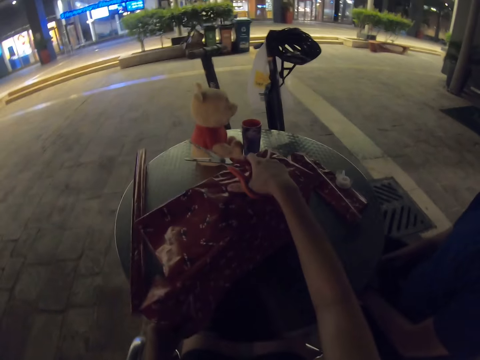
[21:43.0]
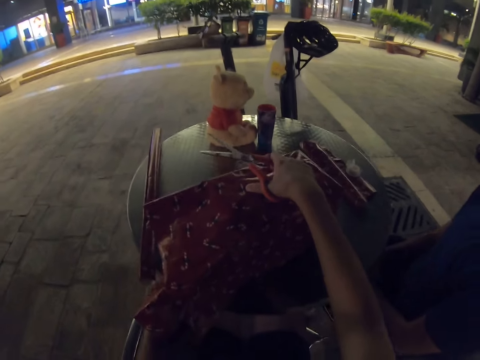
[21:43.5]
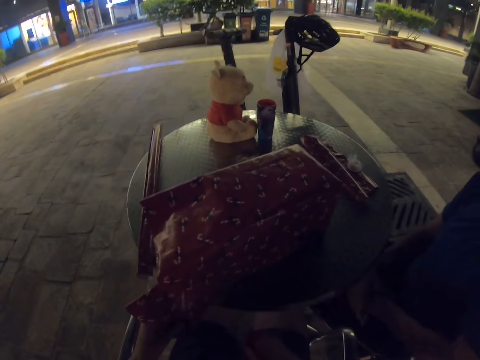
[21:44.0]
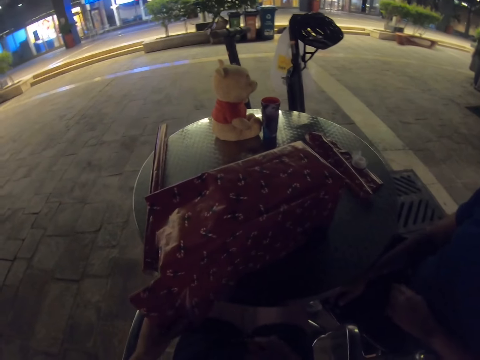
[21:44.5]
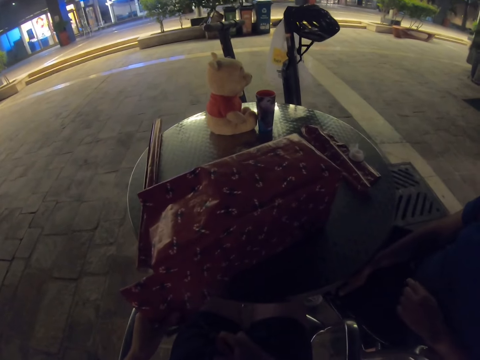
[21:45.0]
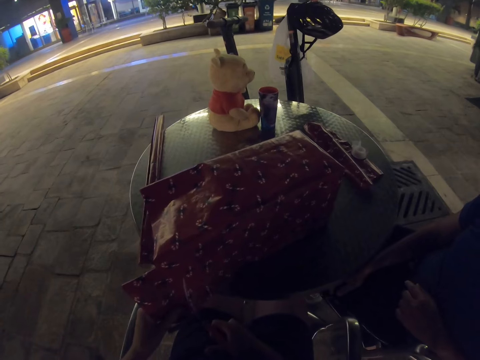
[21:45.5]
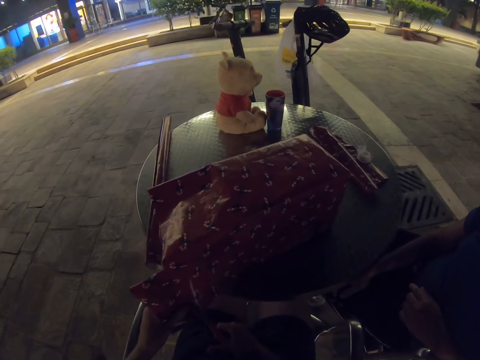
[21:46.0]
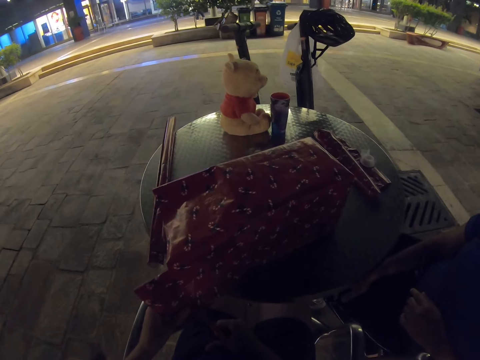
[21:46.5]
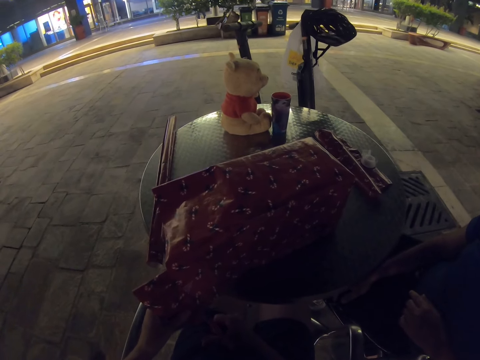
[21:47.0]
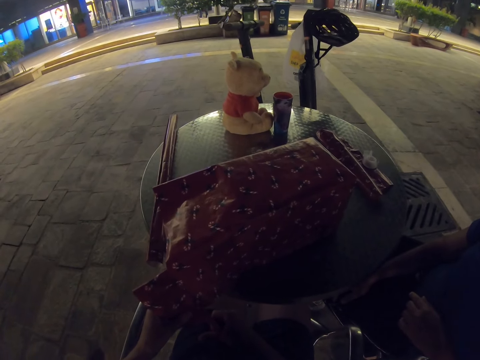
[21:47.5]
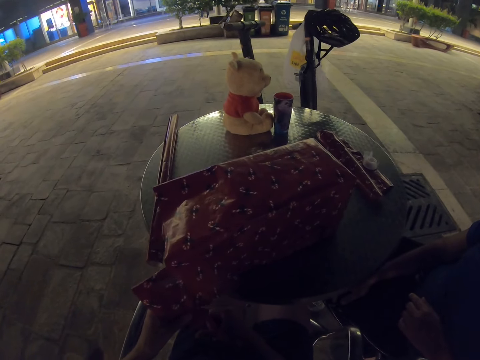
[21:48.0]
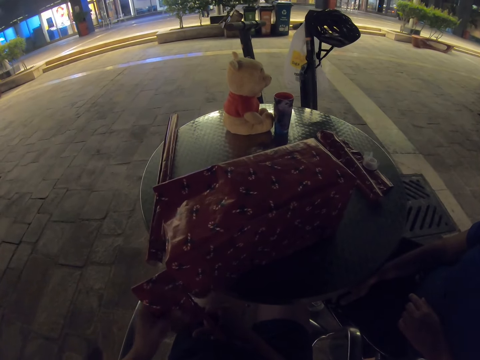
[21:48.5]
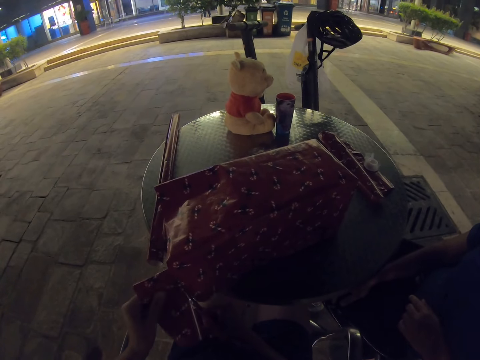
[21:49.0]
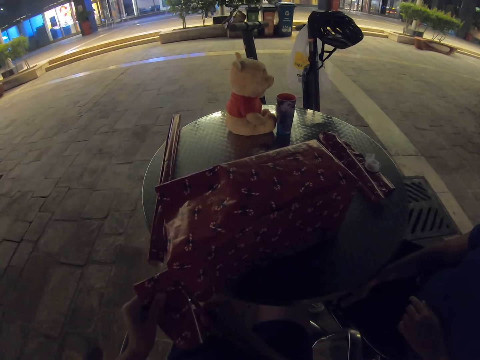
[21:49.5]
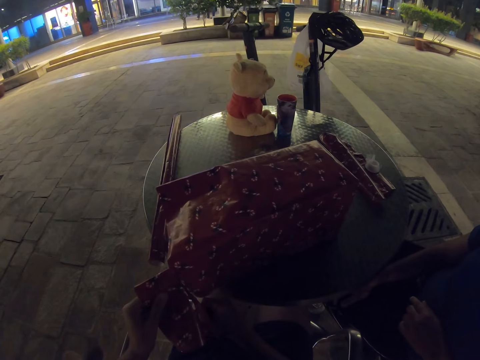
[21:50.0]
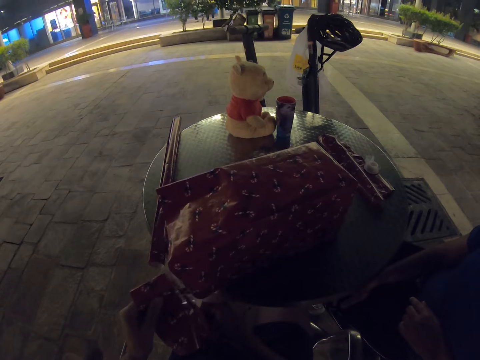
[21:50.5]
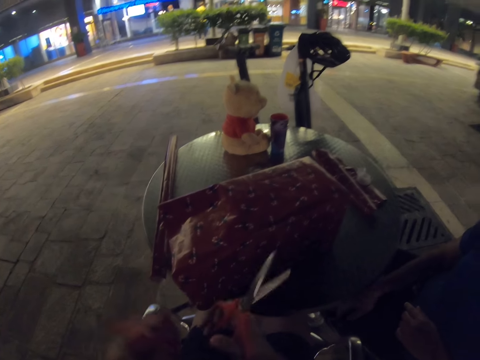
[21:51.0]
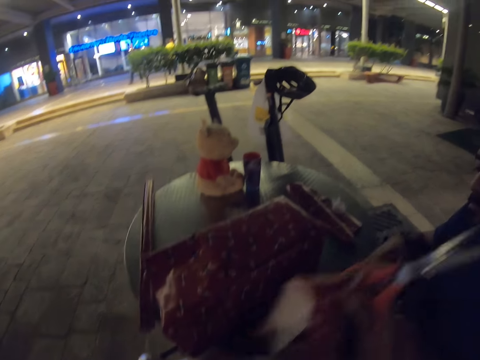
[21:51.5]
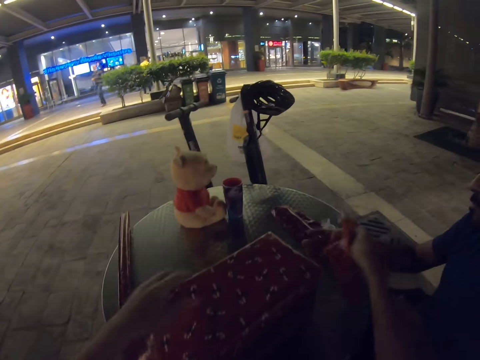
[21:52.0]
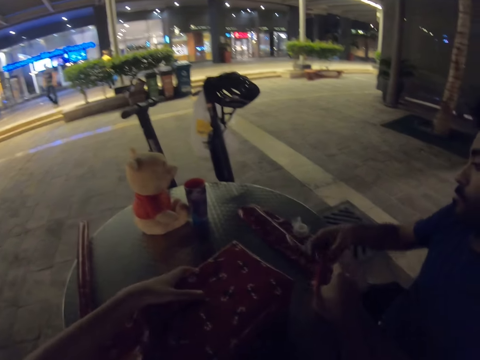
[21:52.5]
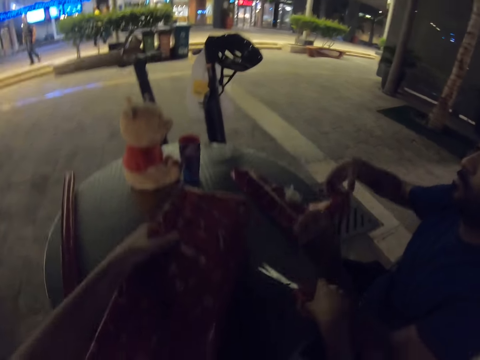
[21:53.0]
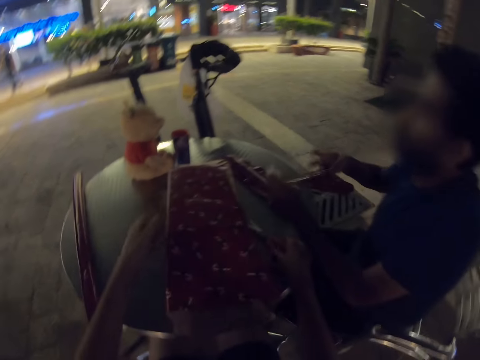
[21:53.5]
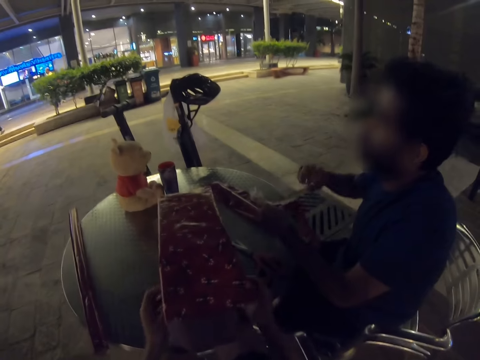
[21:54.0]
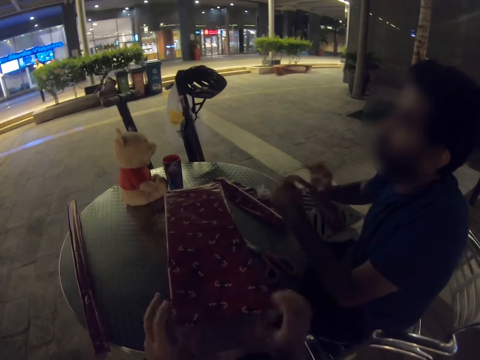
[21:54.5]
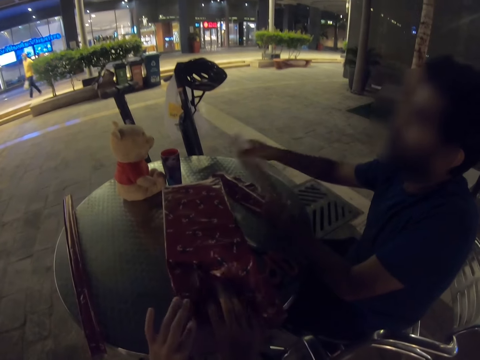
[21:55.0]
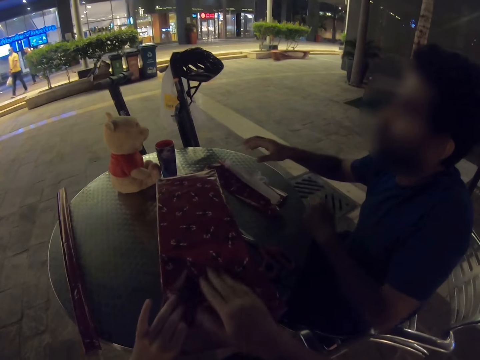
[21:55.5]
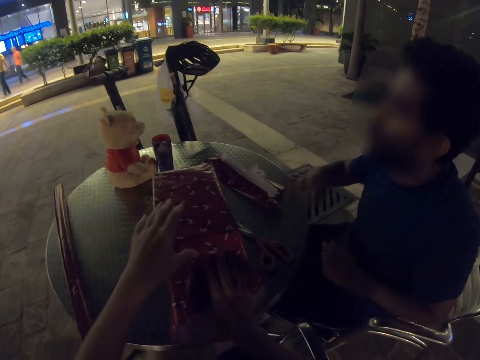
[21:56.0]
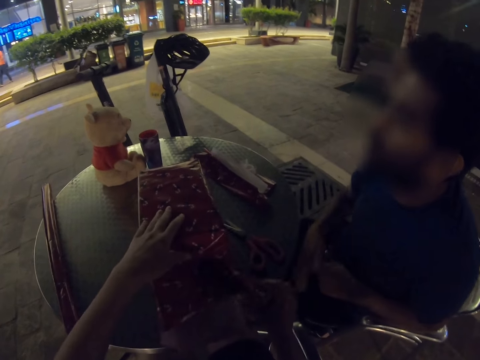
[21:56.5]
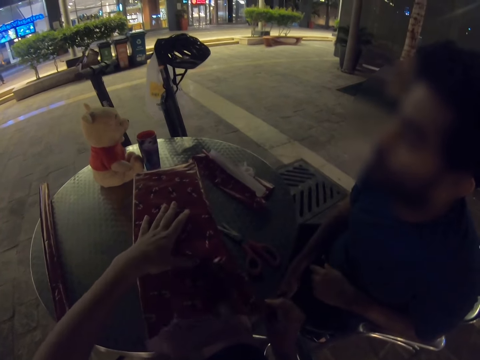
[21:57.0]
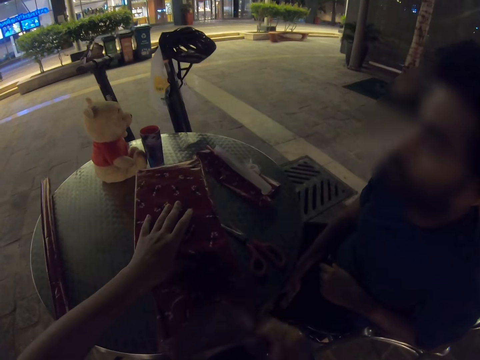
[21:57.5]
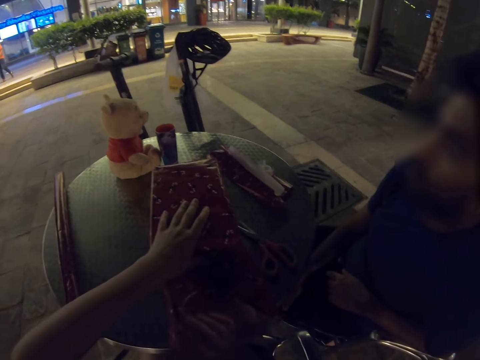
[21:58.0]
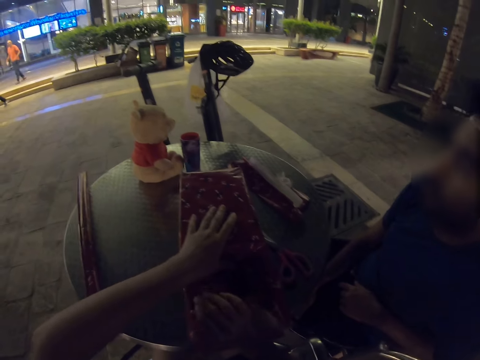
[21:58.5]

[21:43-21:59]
The camera wearer places the gift wrapper piece on the table. They place the scissors on the table. A man places a gift wrapper piece on the table. The camera wearer folds the gift wrapper.

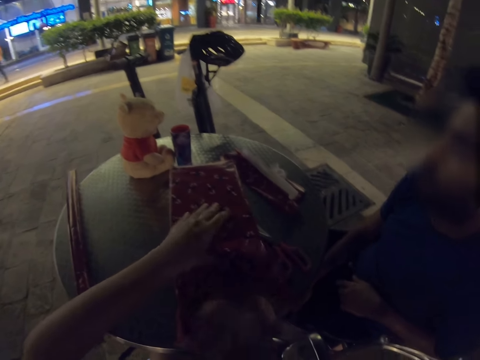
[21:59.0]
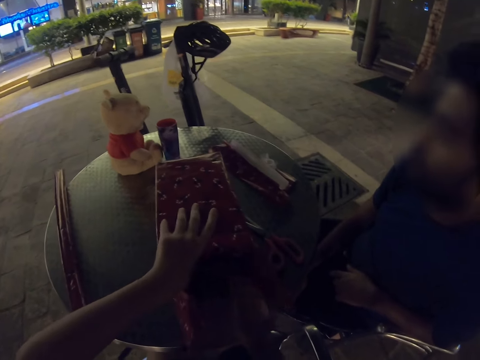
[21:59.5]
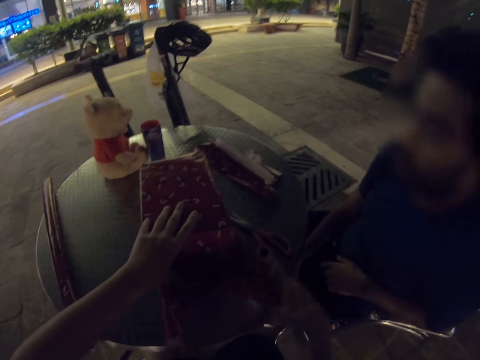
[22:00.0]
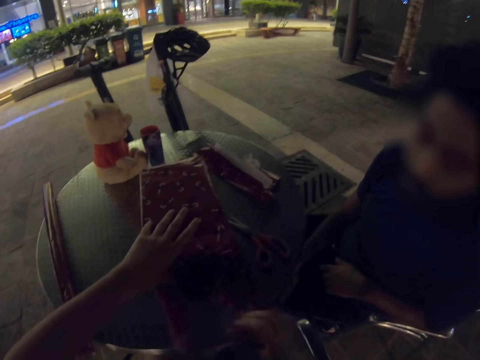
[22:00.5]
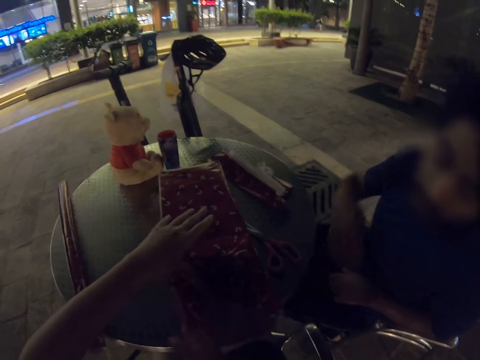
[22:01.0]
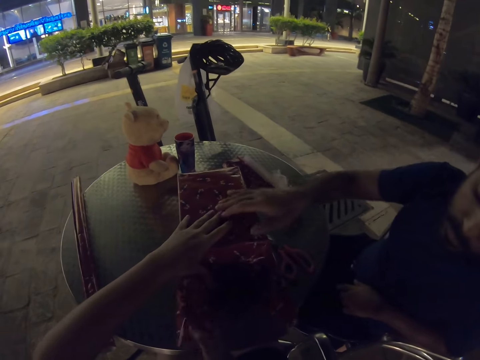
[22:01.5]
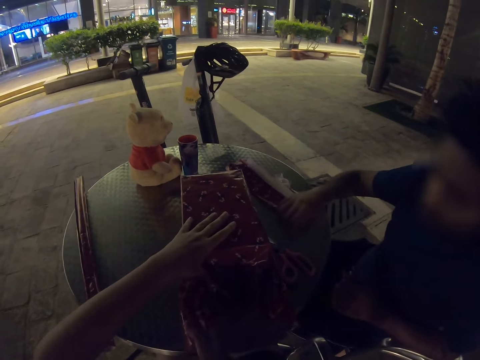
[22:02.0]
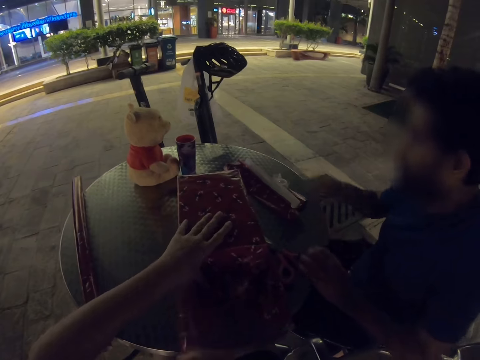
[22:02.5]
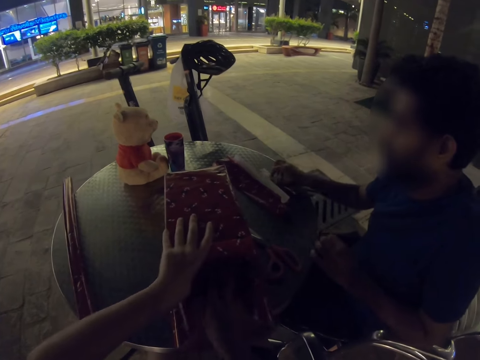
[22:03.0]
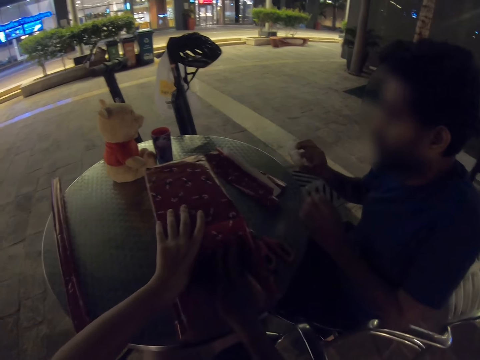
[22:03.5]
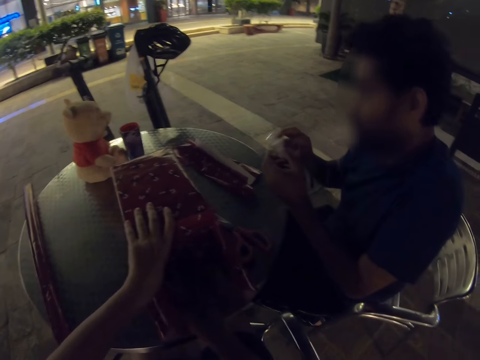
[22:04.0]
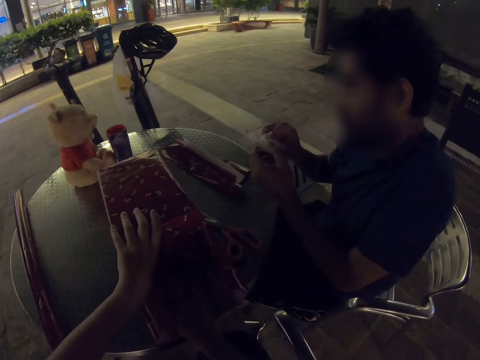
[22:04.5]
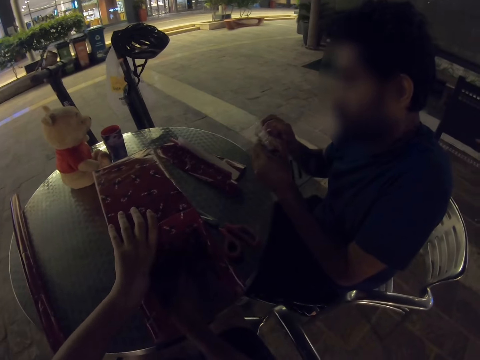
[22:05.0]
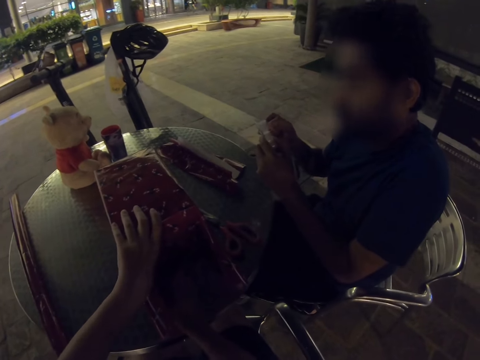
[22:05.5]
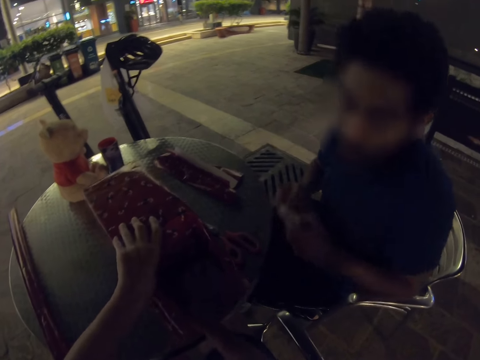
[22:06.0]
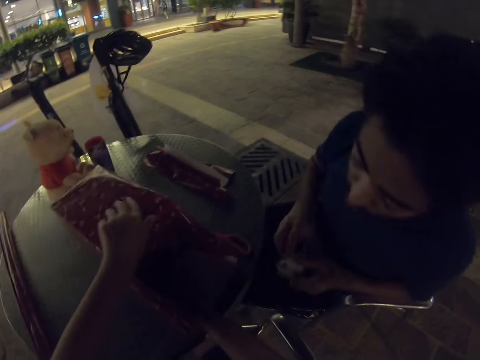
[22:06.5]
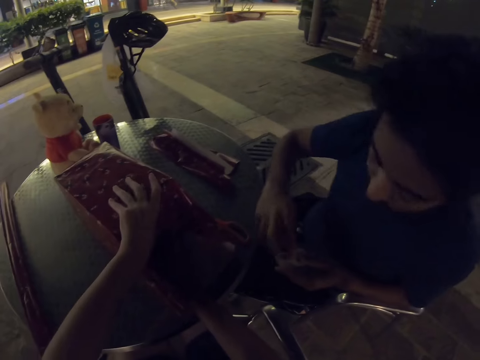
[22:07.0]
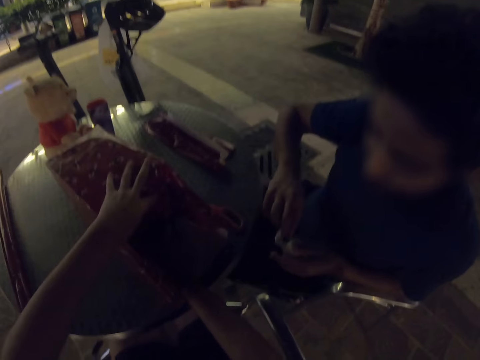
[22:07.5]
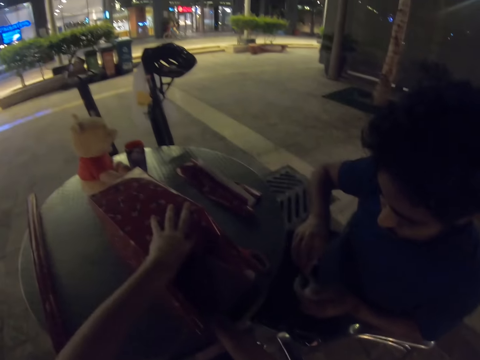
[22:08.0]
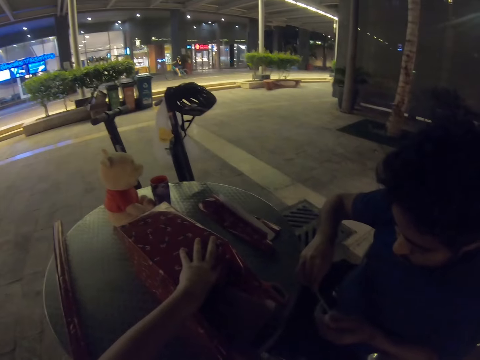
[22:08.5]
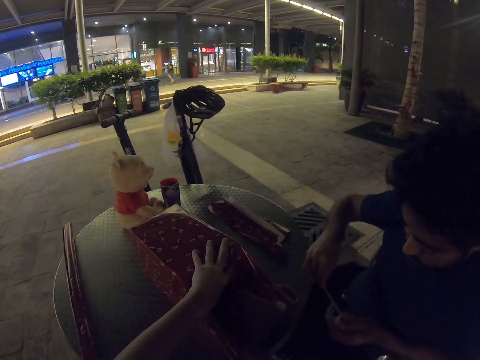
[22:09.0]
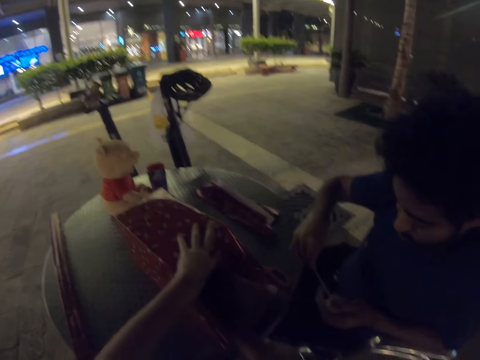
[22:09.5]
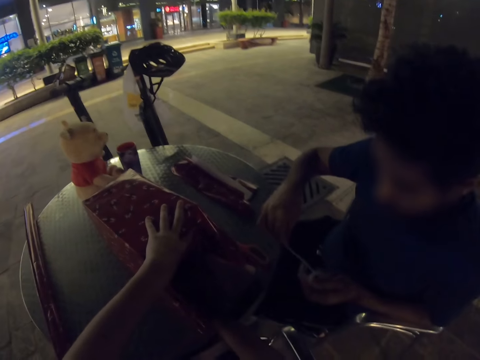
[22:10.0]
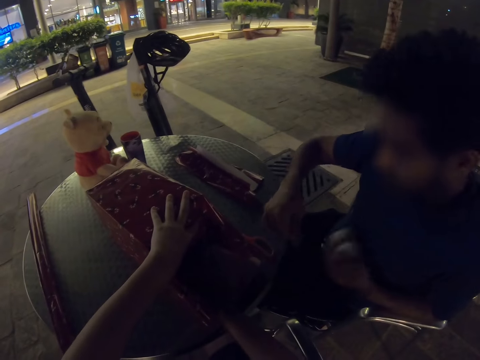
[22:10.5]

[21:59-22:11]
The camera wearer wraps the gift with a man. The man takes the tape and pulls out the tape.
